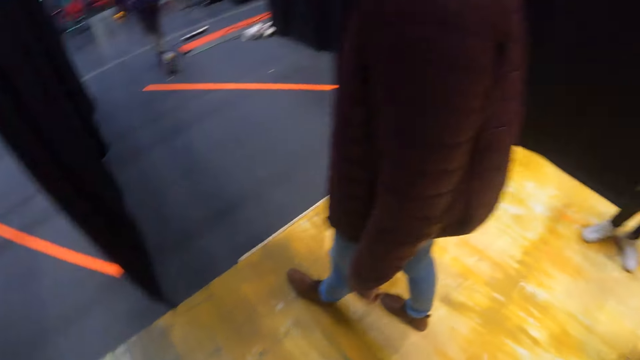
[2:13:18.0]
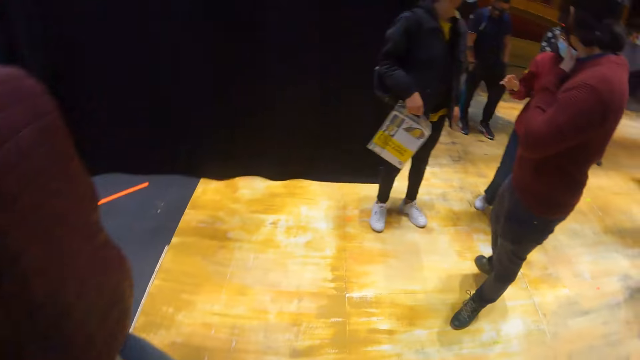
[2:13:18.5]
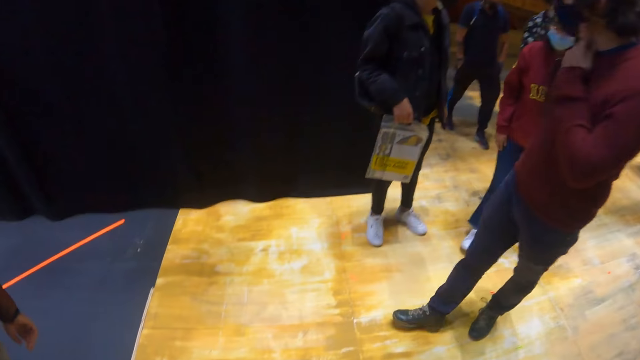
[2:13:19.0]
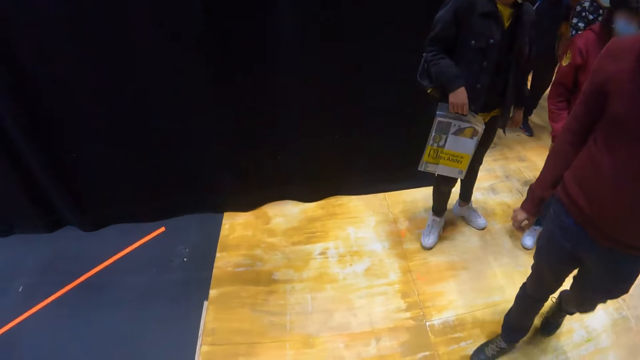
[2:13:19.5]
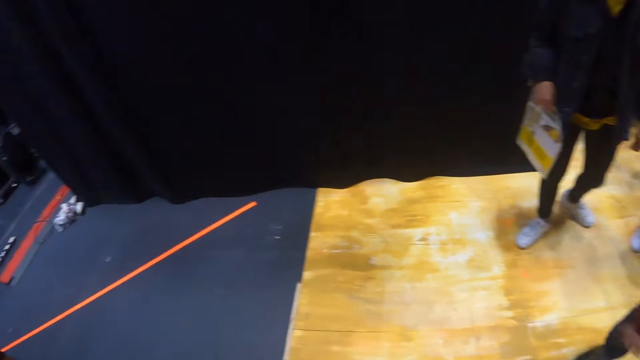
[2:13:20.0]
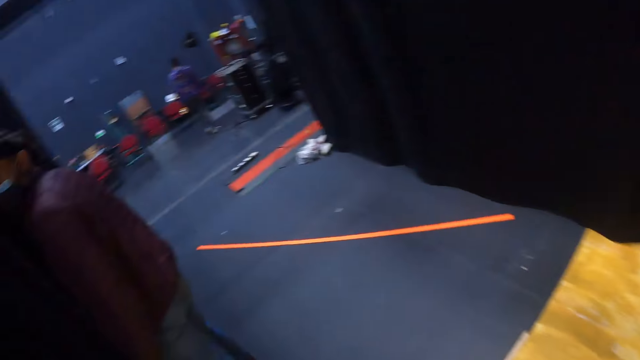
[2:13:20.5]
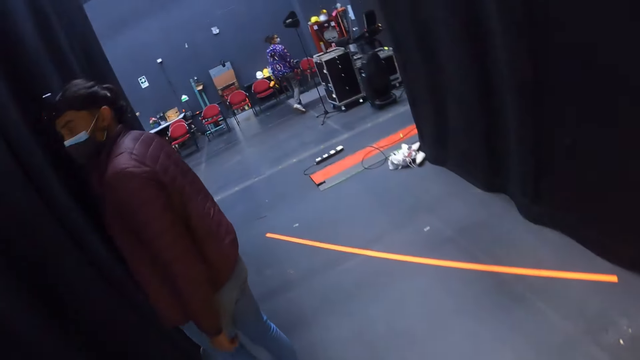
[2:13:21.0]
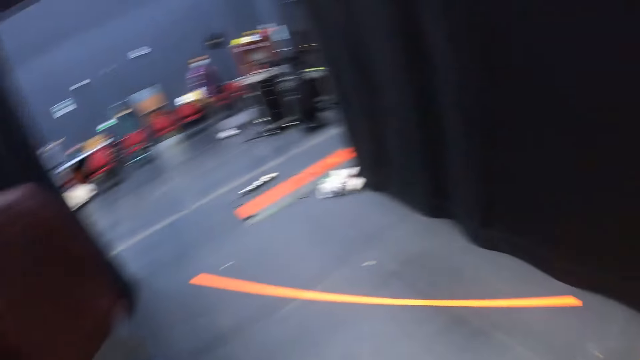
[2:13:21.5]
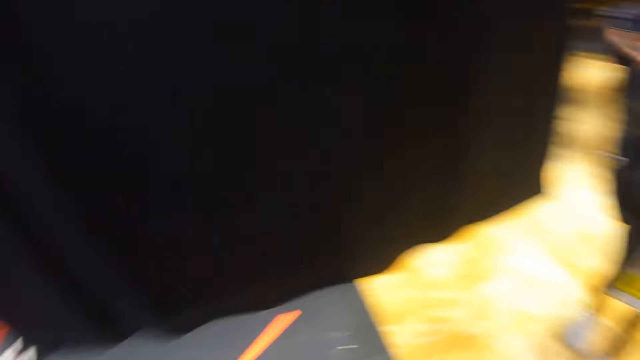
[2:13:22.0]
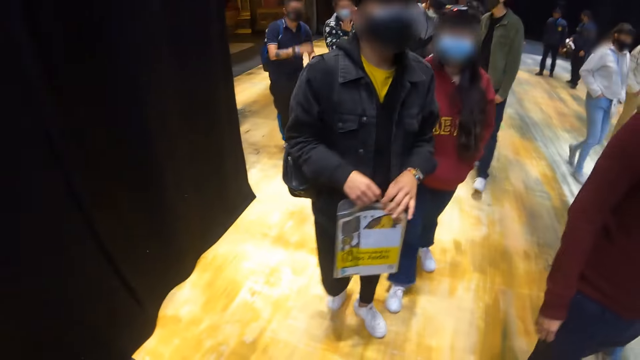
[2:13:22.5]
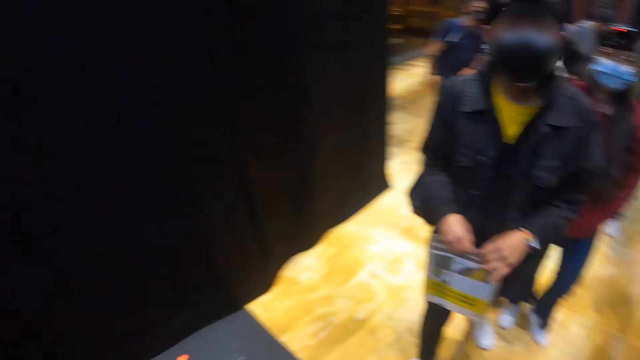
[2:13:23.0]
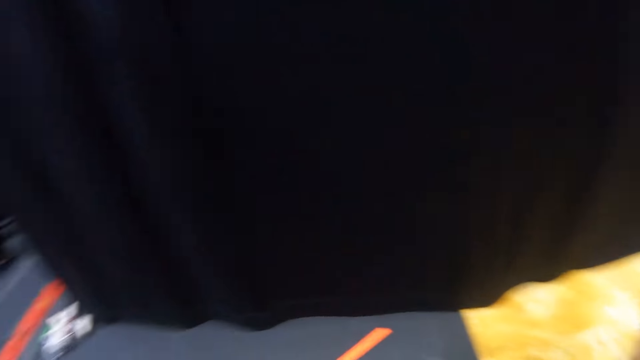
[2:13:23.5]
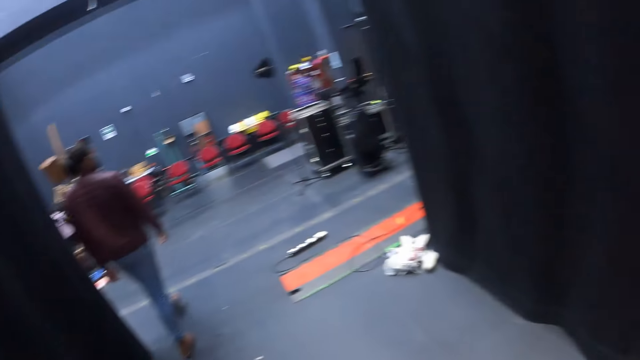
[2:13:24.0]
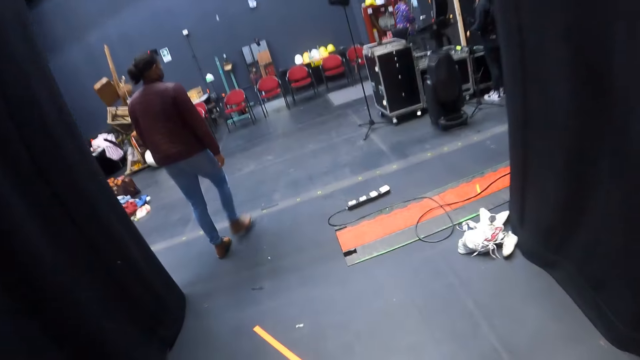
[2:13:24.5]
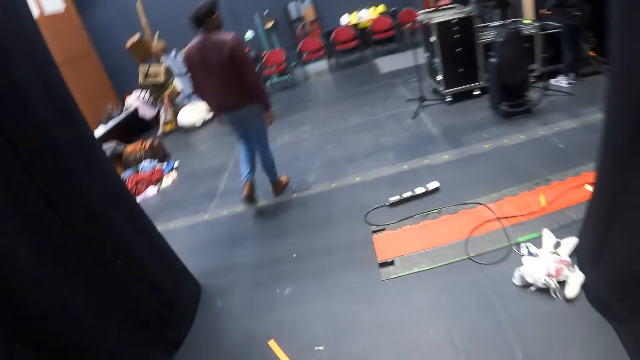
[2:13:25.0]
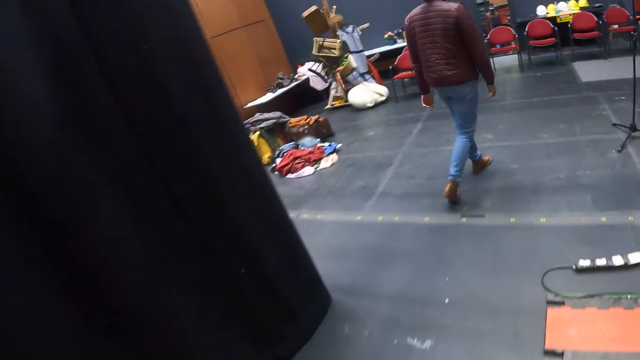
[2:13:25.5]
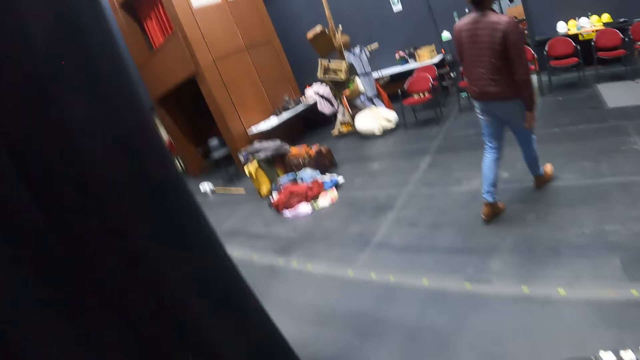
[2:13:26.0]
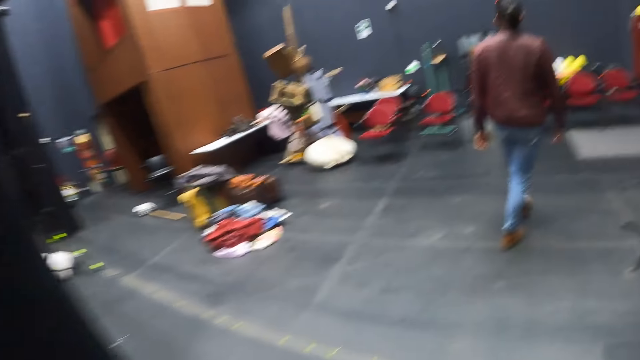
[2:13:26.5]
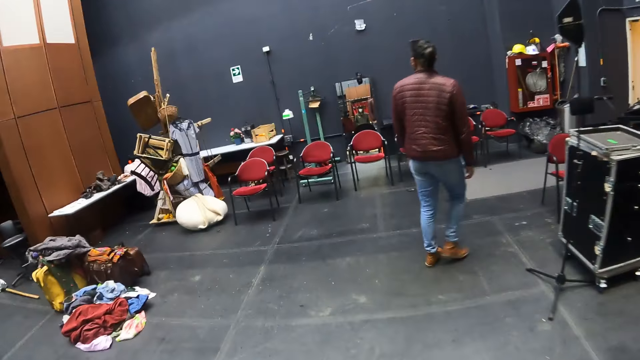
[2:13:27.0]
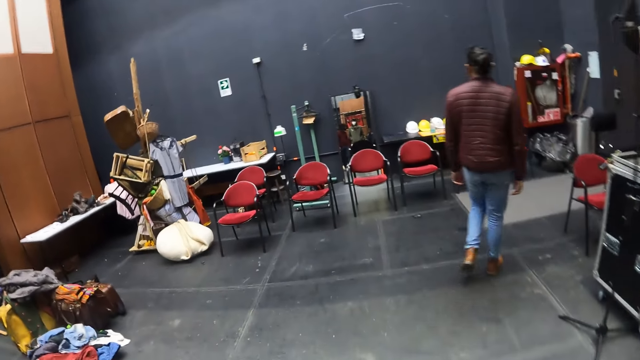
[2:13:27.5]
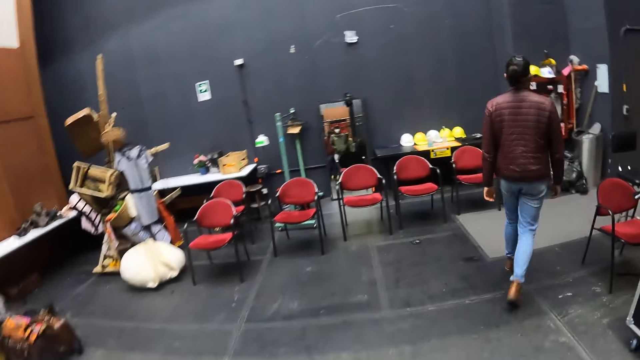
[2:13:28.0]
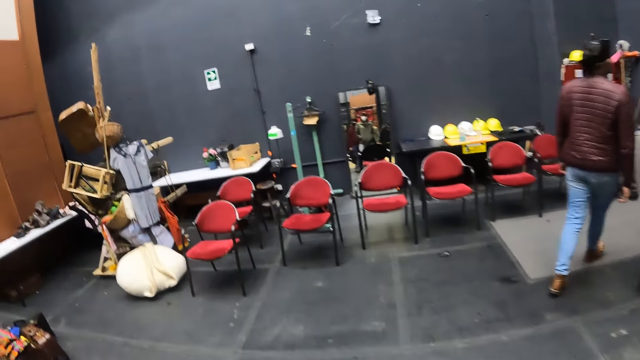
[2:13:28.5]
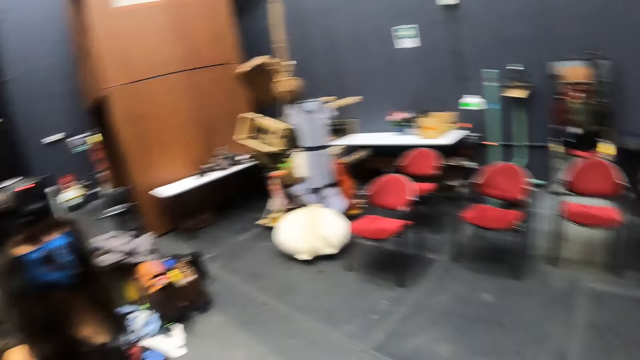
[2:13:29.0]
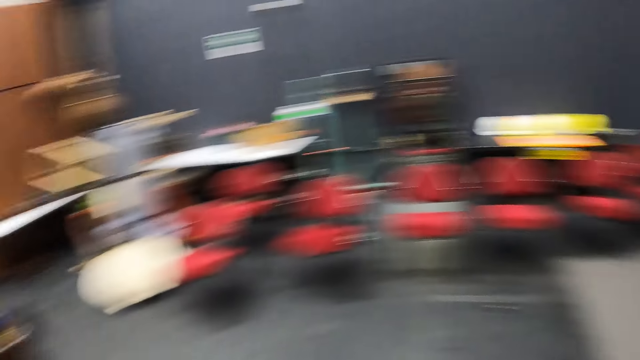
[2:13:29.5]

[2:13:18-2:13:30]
The camera wearer looks around the room. They walk around the room.

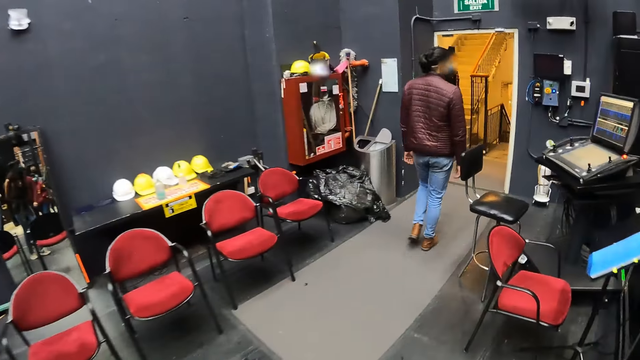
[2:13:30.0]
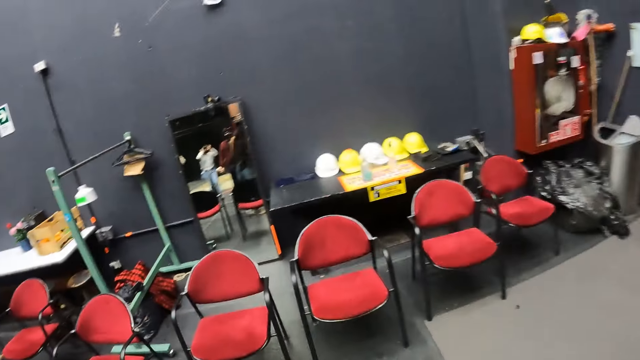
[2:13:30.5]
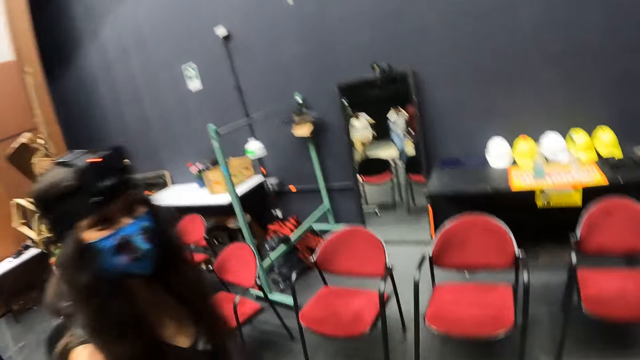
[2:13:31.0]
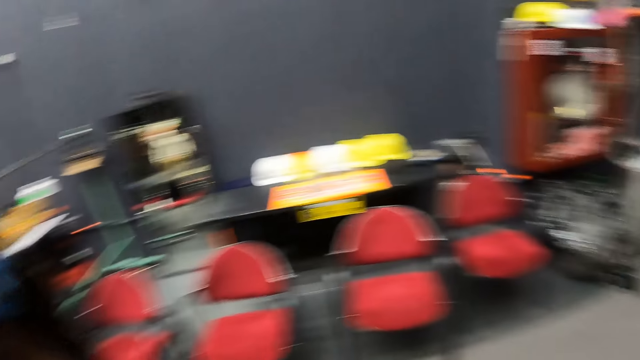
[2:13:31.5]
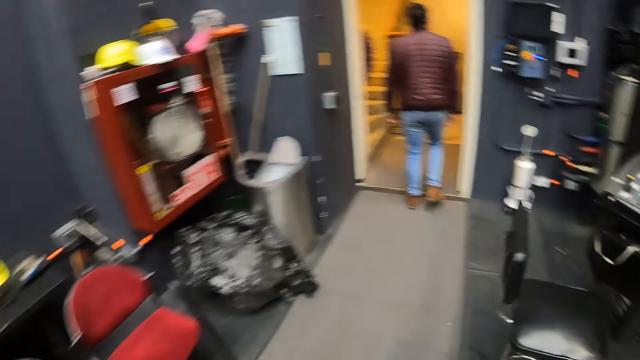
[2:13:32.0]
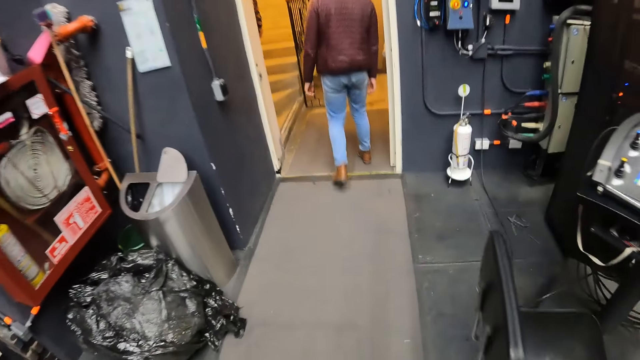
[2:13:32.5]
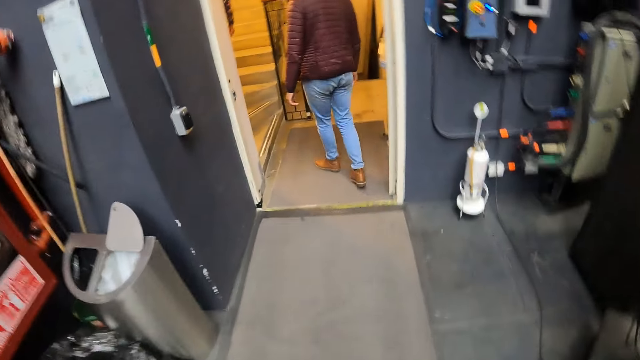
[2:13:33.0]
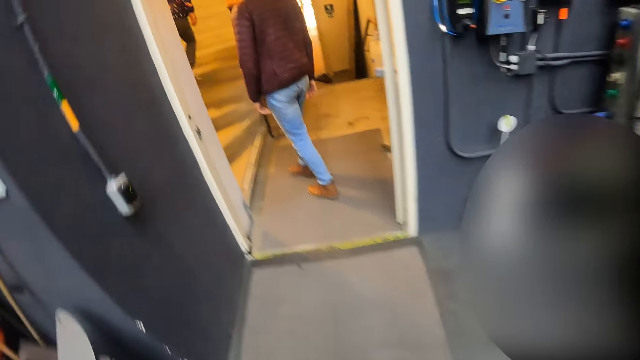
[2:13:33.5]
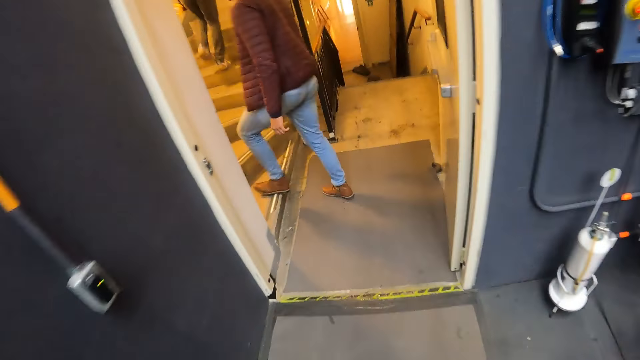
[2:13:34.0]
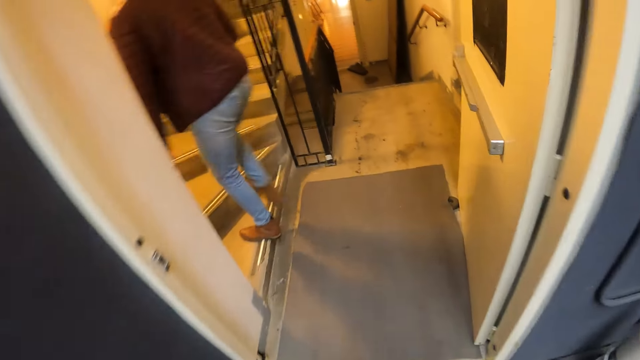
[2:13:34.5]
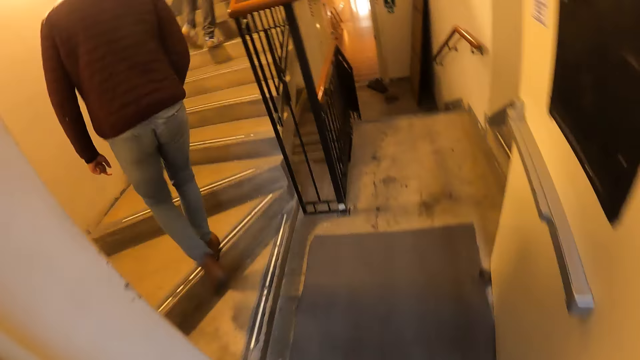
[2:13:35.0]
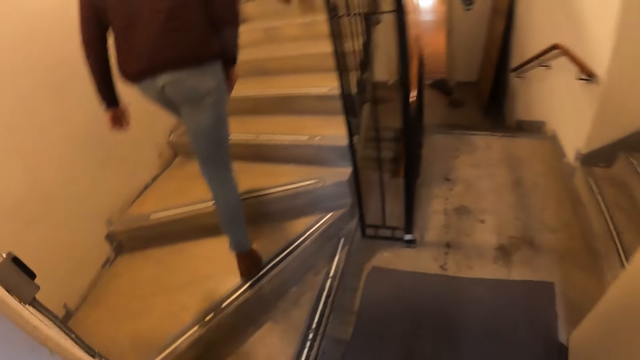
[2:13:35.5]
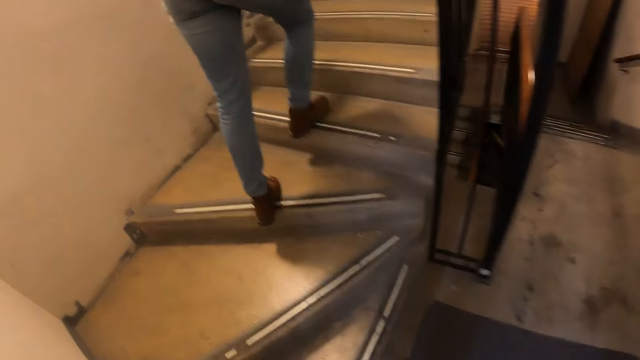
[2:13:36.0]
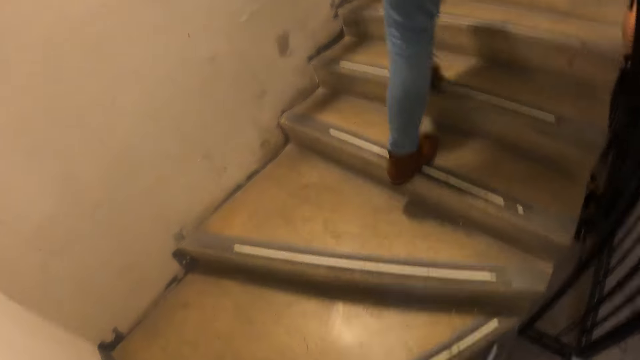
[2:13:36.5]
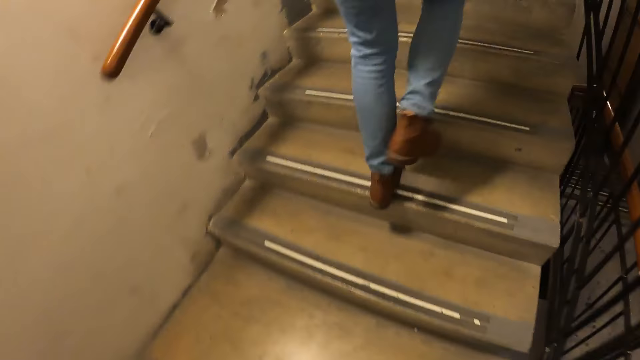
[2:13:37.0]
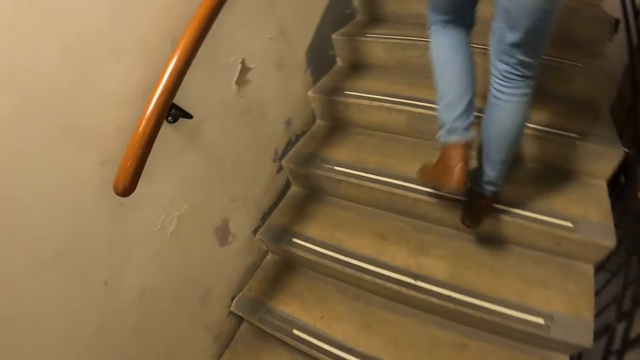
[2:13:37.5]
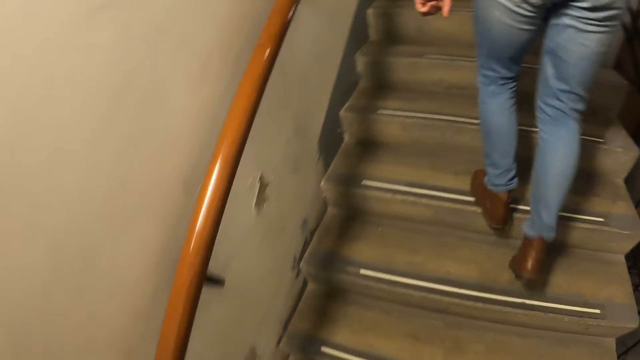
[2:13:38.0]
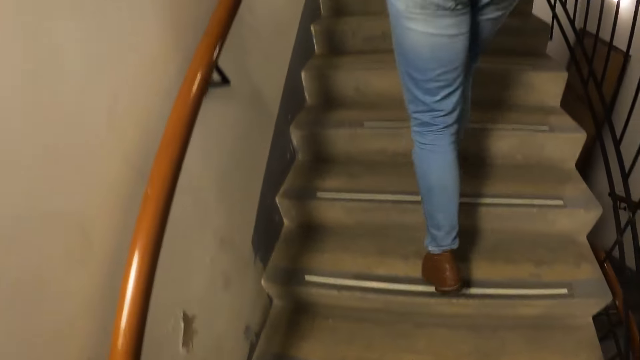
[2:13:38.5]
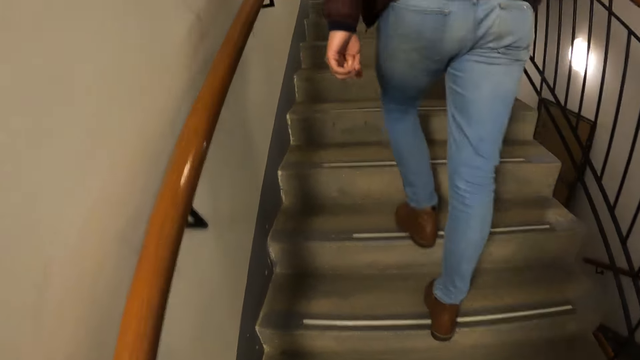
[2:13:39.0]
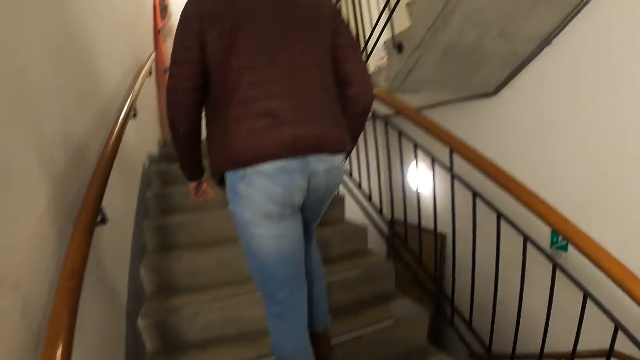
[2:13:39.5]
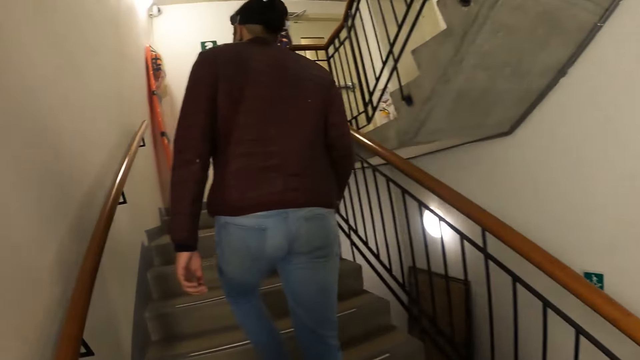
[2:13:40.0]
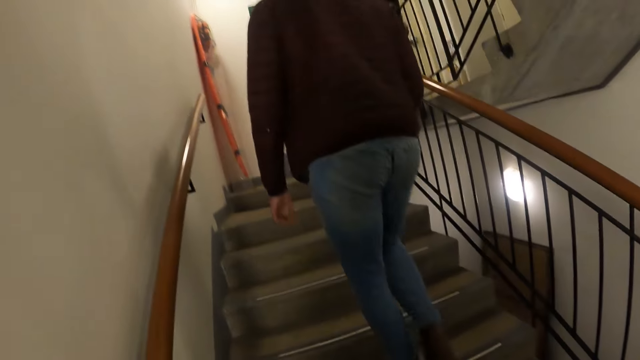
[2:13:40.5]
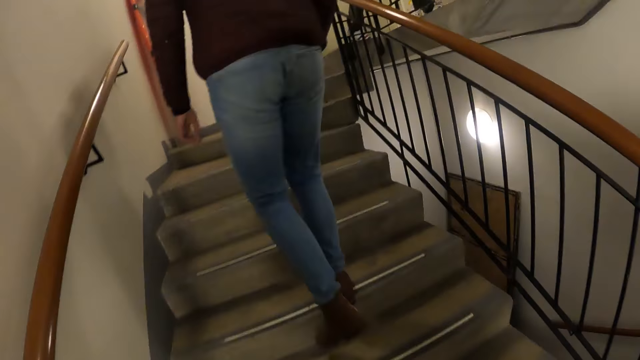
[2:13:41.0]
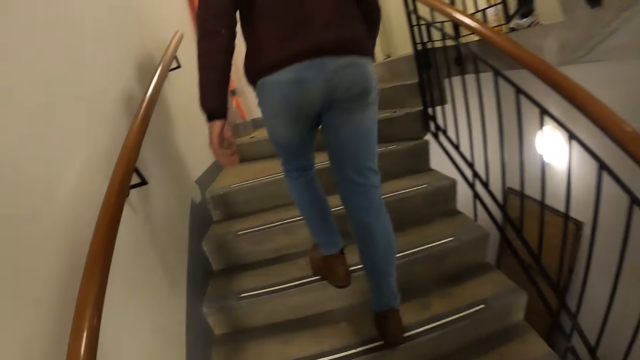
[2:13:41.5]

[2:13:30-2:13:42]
The camera wearer walks on the stairs.
